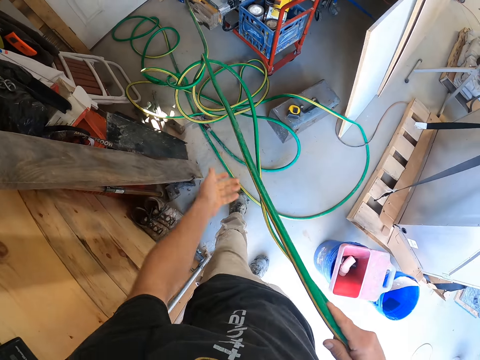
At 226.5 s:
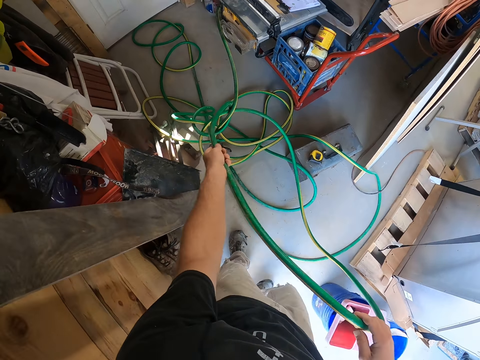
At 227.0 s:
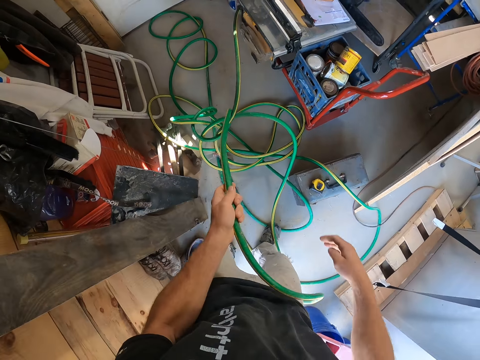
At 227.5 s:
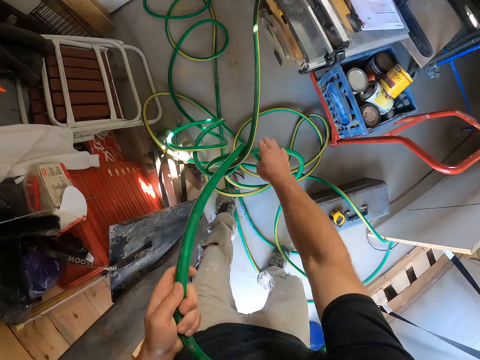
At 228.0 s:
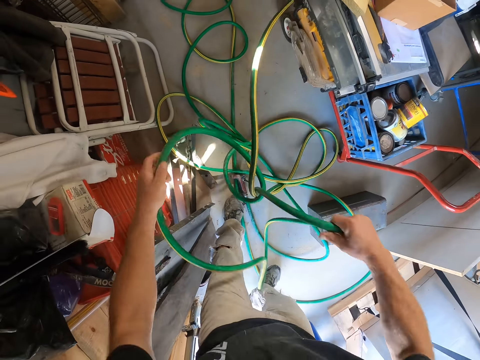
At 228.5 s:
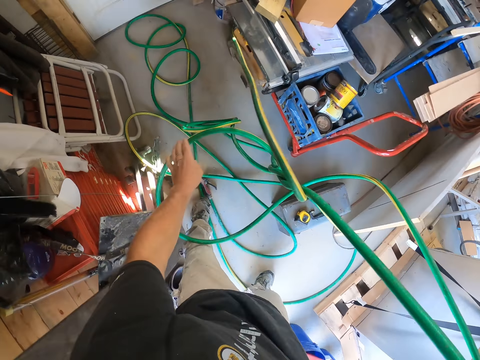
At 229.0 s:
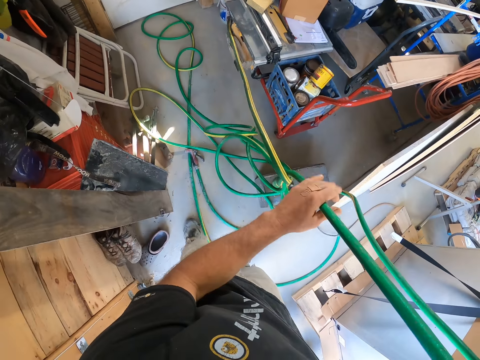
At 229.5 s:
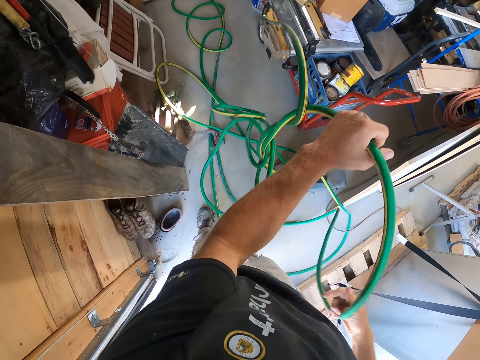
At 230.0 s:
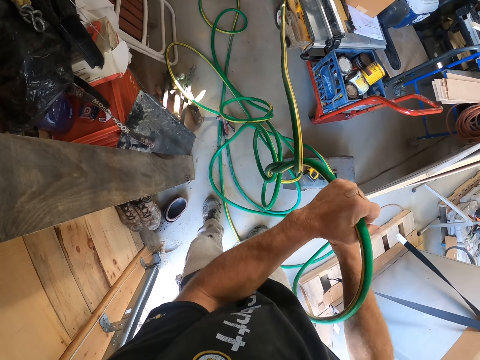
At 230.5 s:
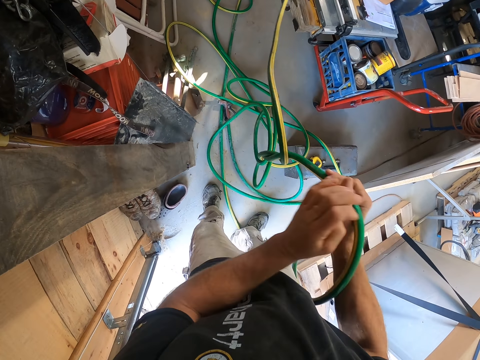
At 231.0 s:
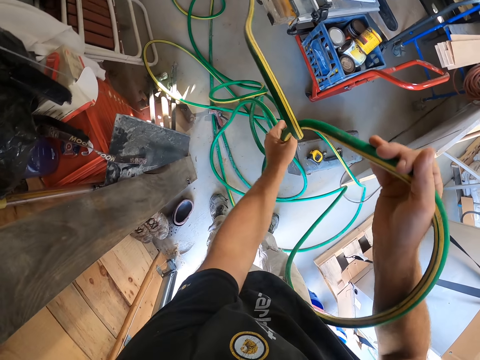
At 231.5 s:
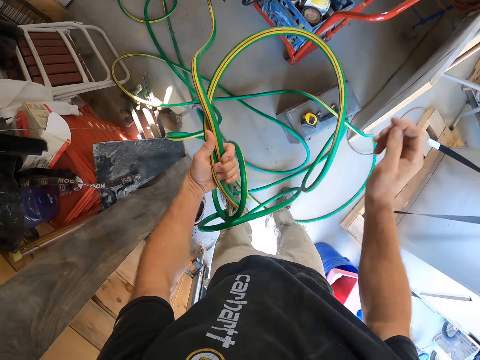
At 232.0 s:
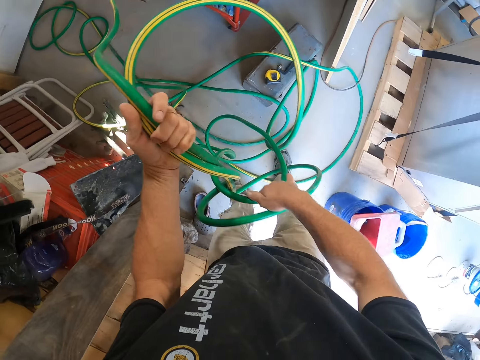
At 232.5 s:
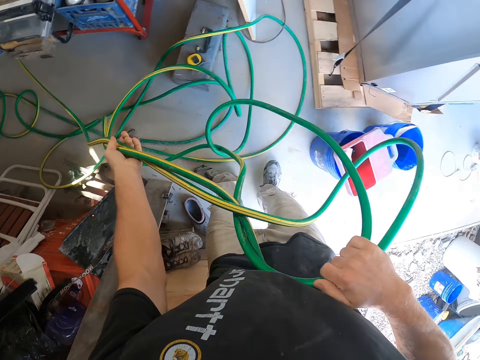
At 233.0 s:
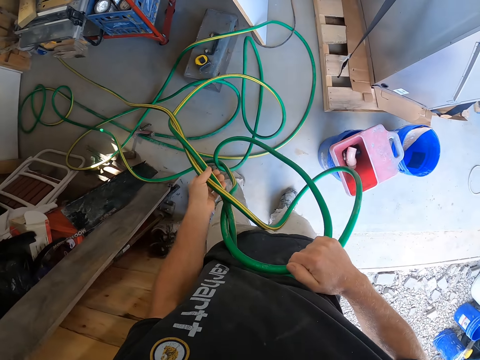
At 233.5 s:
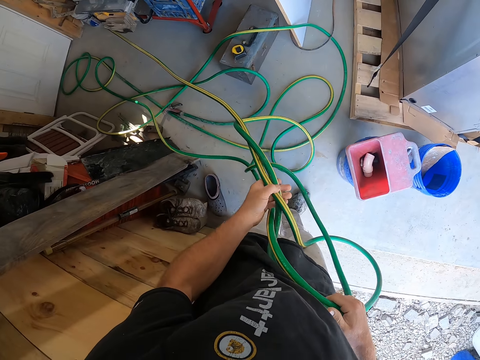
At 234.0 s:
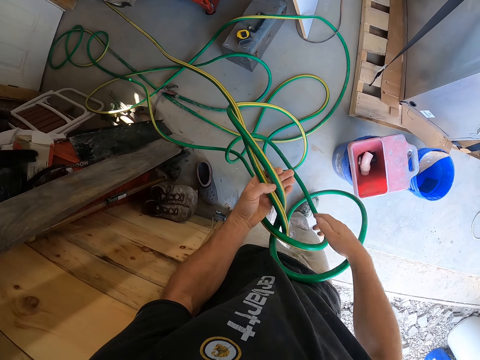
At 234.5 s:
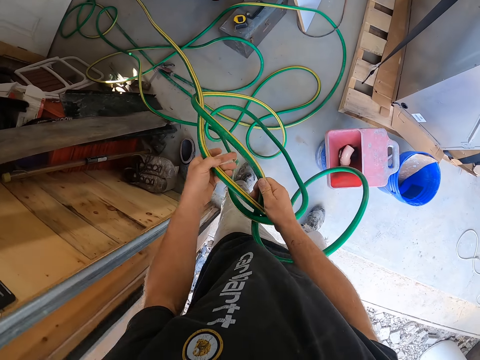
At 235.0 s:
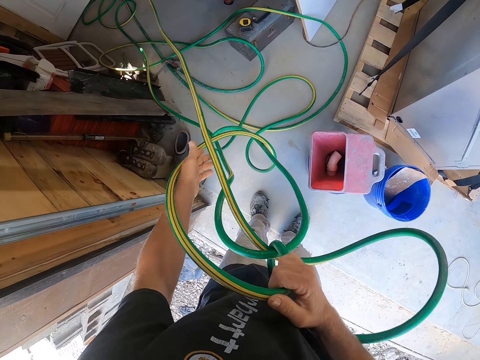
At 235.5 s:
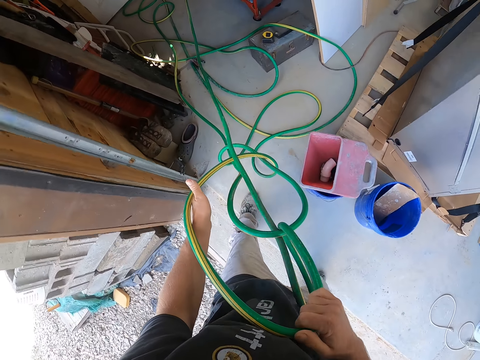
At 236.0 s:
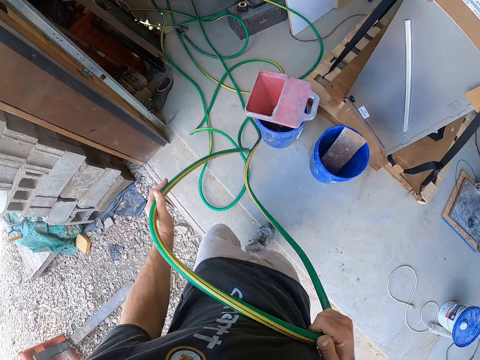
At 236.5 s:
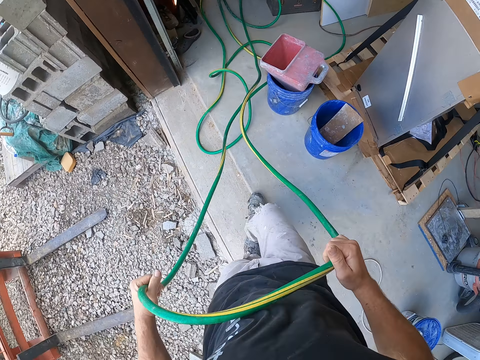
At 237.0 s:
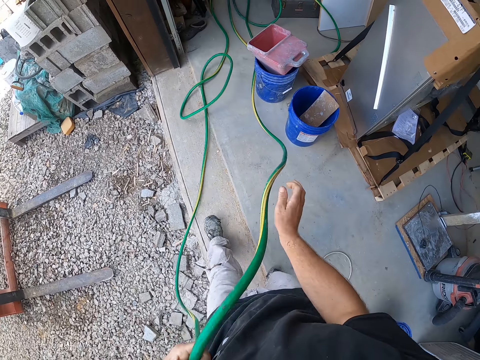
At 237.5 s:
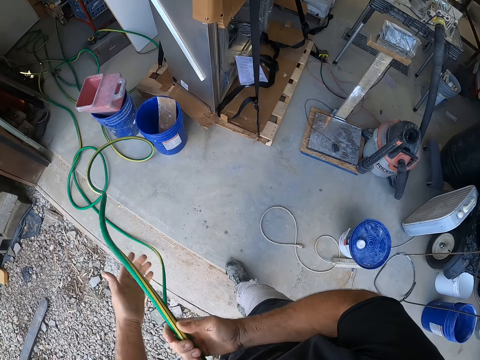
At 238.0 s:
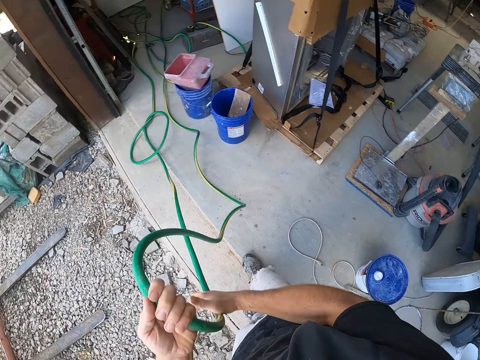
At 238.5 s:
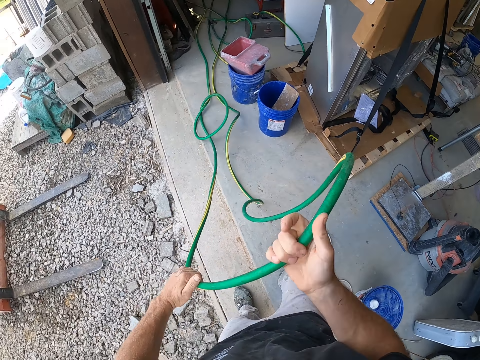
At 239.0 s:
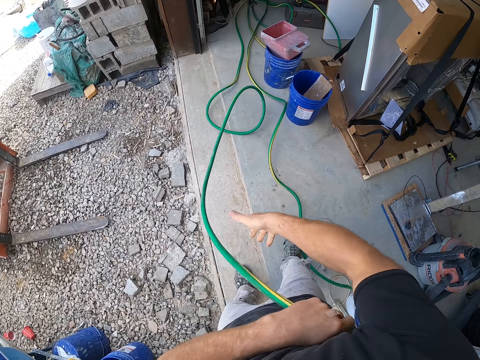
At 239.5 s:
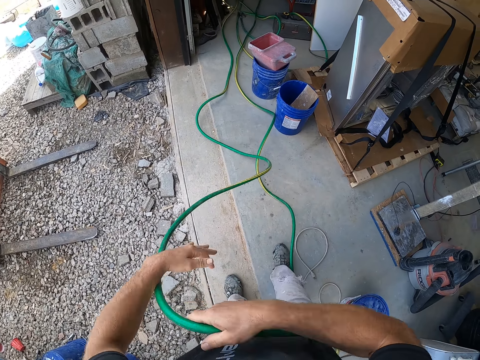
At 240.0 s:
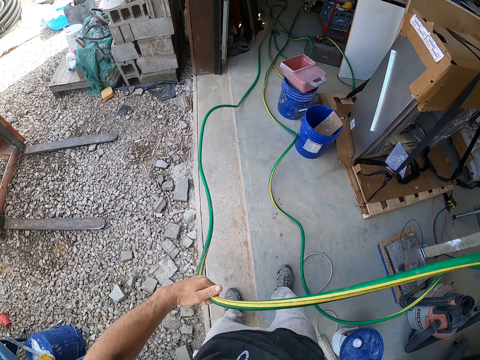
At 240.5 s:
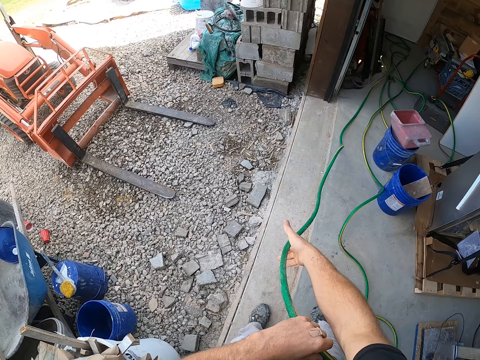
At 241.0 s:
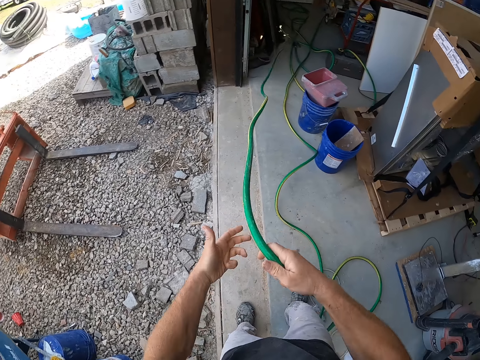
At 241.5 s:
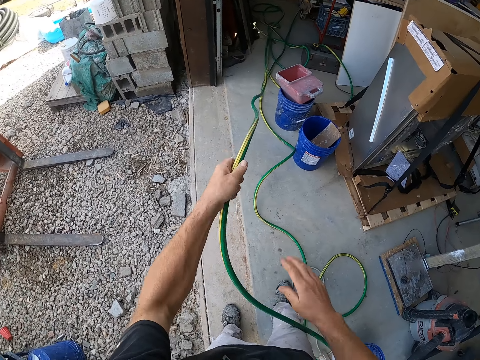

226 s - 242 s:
The camera wearer pulls the hose. They untangle a pipe on the floor. They walk around a garage. They pull the pipe on the floor.

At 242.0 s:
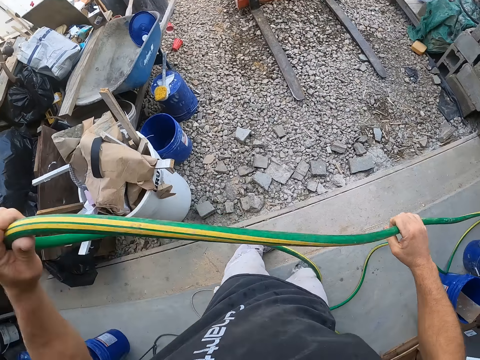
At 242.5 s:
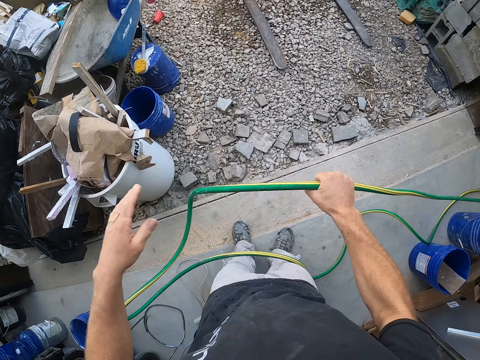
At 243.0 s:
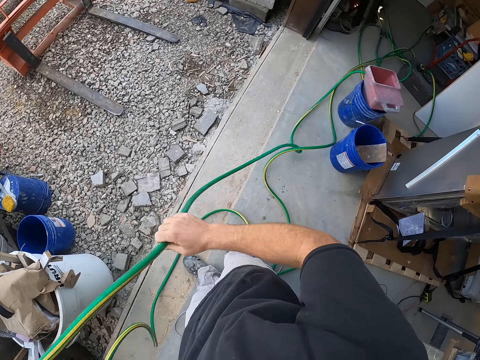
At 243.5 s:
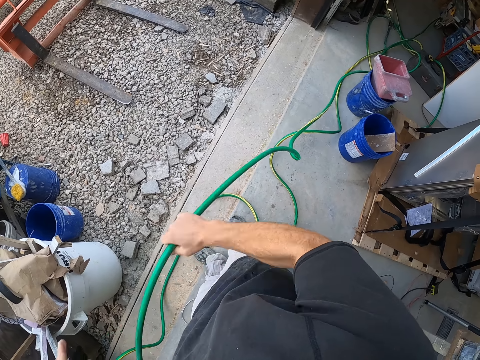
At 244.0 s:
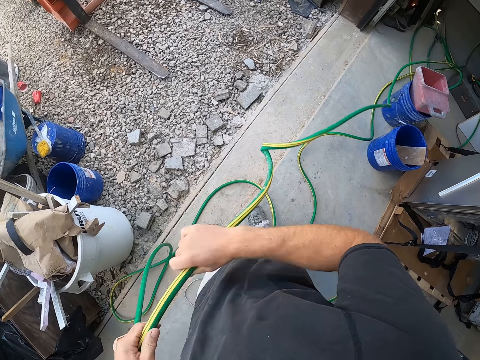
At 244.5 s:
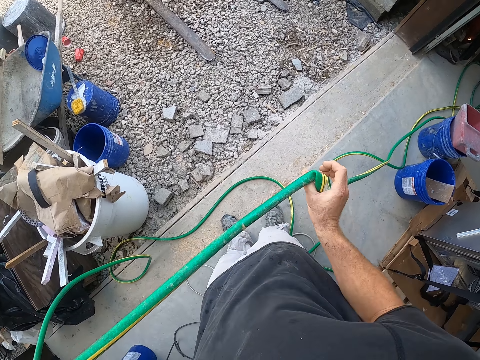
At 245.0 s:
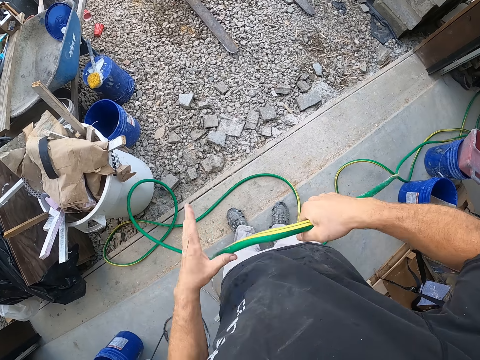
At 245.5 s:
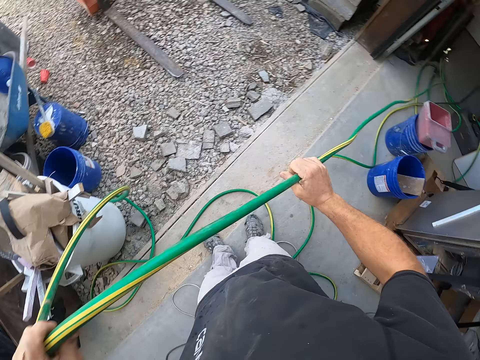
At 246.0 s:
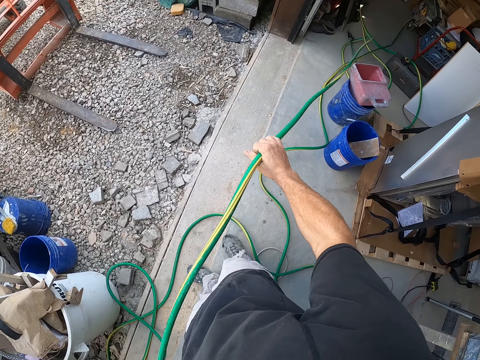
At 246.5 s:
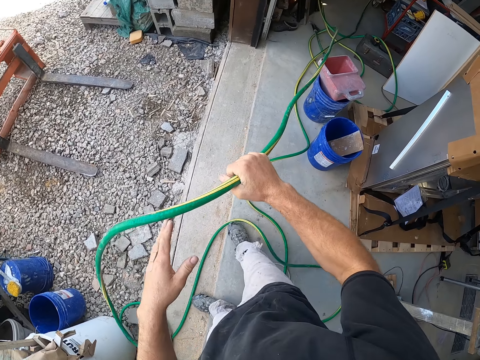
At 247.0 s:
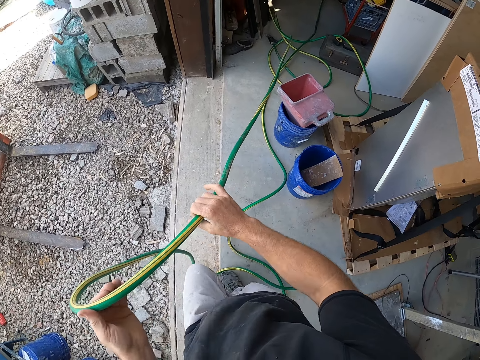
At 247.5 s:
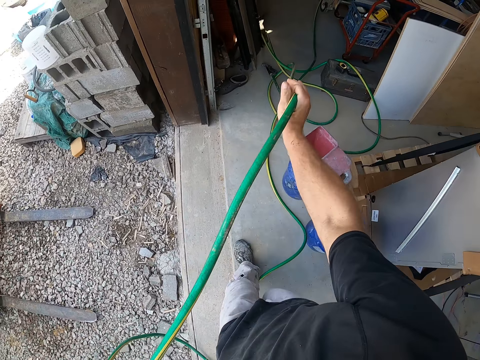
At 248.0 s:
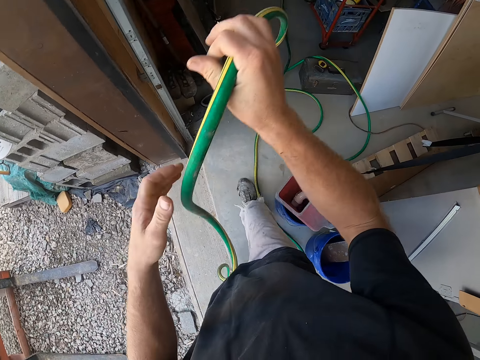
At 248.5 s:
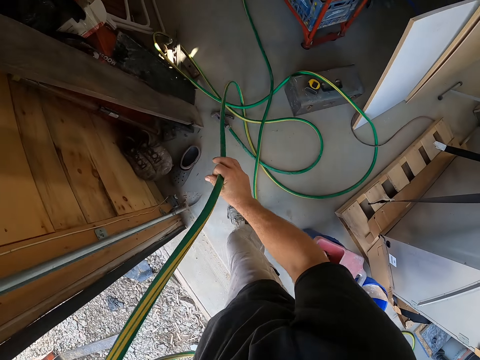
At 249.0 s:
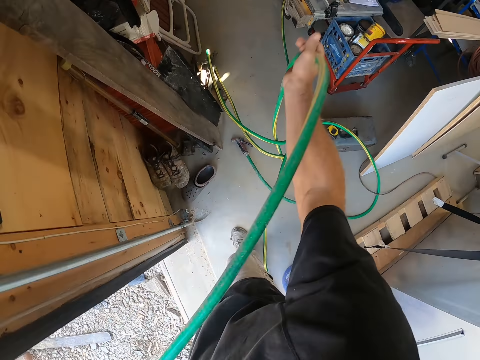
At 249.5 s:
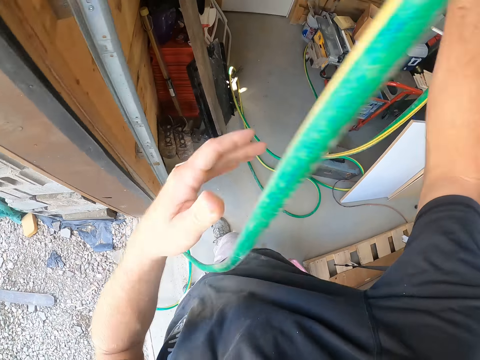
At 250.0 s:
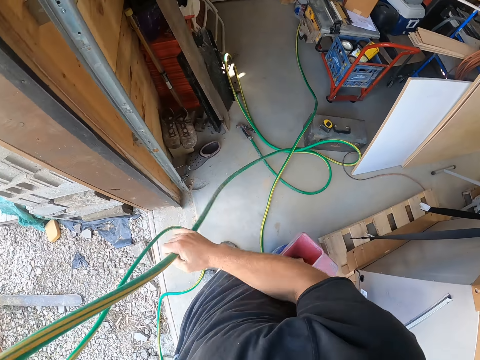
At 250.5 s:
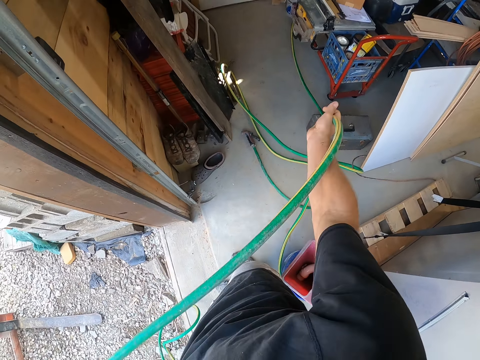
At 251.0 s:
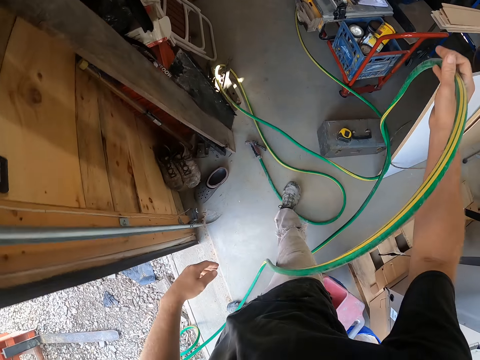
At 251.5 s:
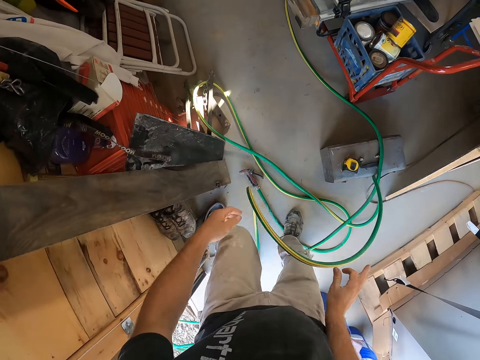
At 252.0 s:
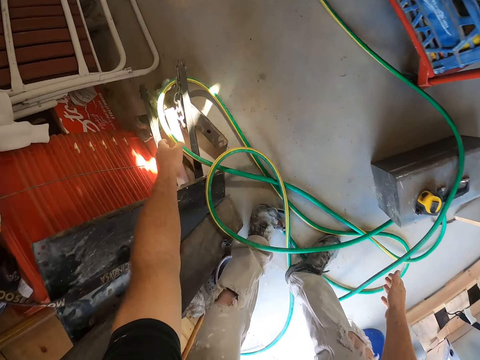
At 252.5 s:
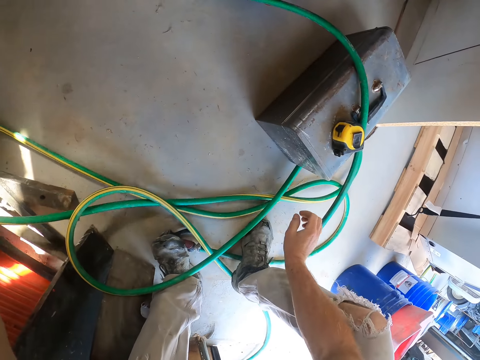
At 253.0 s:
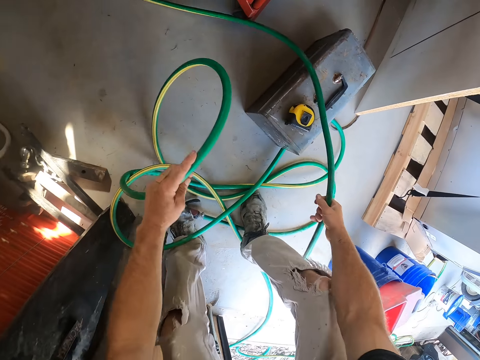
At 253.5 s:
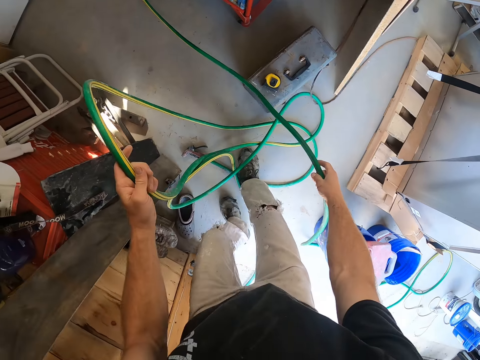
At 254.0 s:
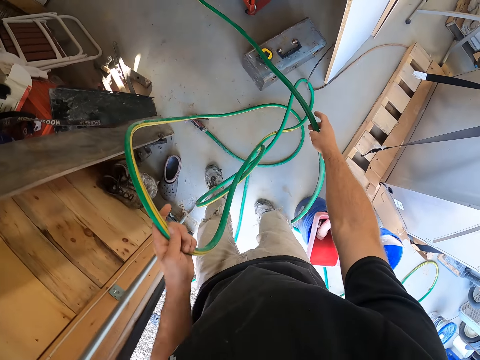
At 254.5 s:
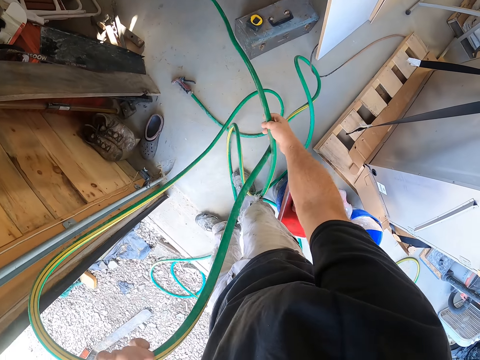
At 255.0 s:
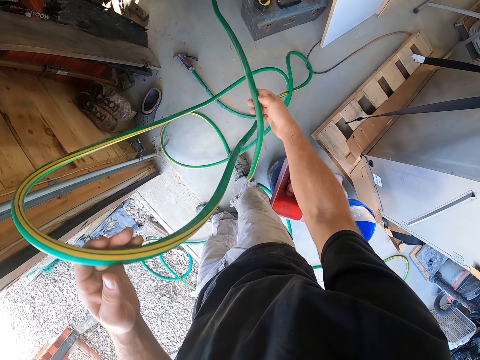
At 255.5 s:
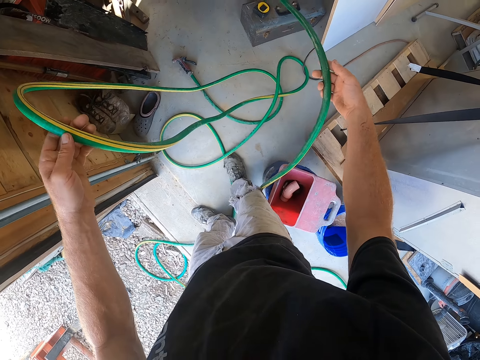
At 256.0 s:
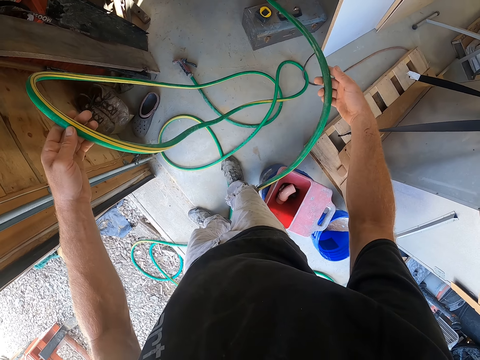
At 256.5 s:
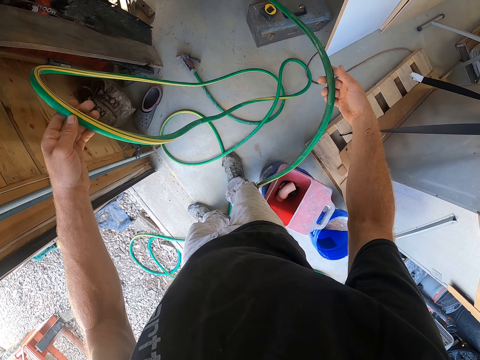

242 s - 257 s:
The camera wearer walks around a garage. They untangle a pipe on the floor. They remove the hose. They look at the hose.
